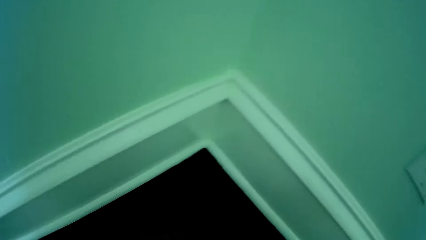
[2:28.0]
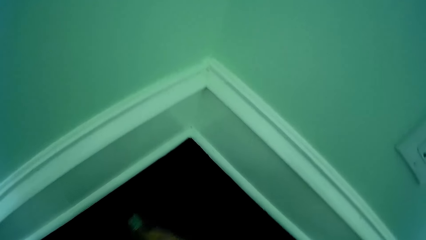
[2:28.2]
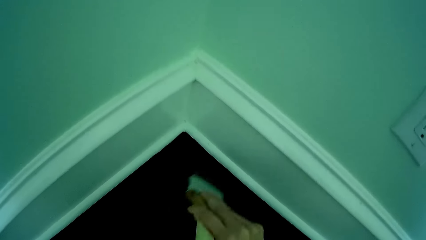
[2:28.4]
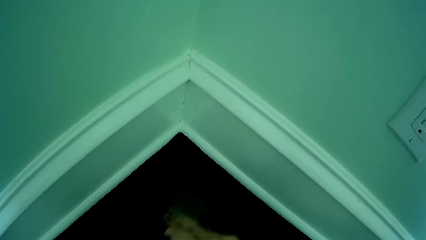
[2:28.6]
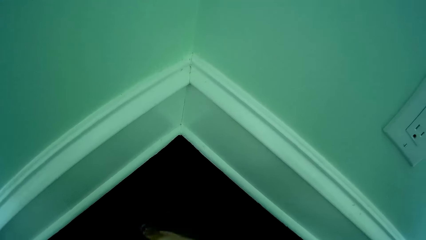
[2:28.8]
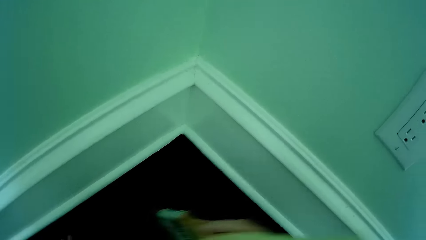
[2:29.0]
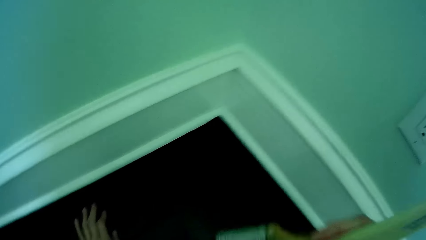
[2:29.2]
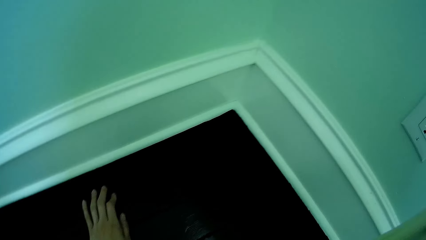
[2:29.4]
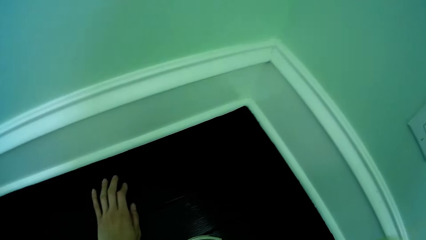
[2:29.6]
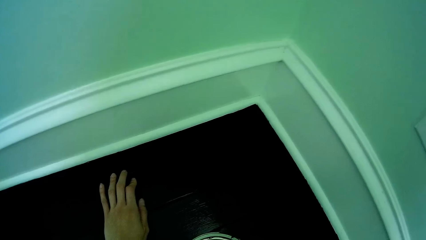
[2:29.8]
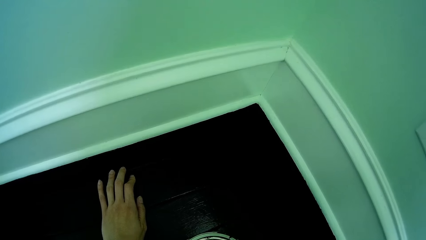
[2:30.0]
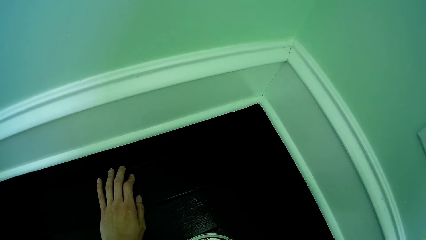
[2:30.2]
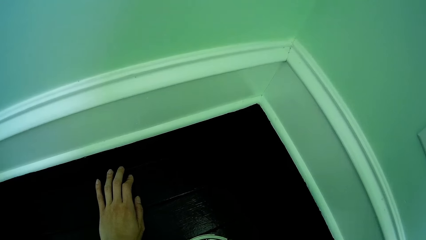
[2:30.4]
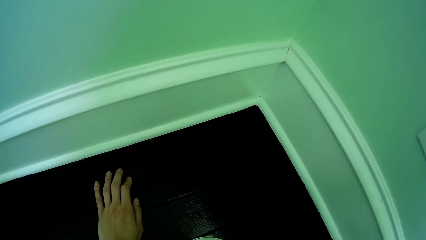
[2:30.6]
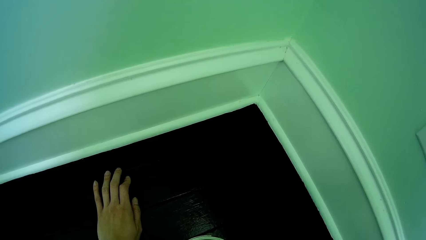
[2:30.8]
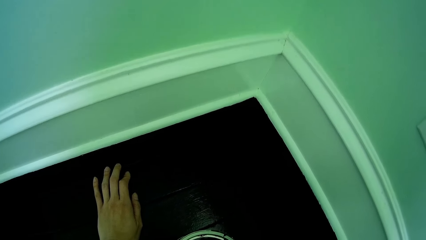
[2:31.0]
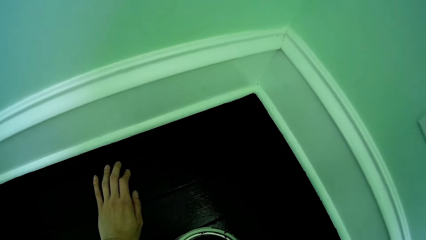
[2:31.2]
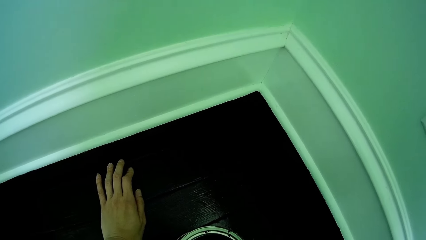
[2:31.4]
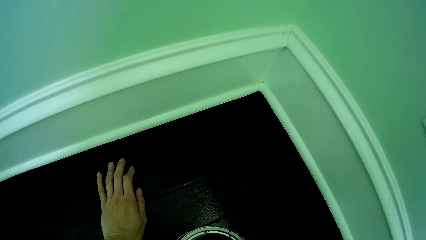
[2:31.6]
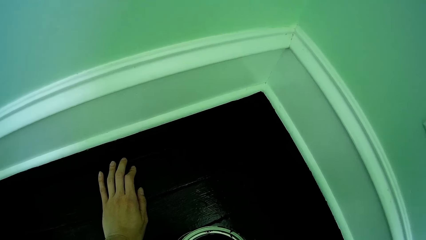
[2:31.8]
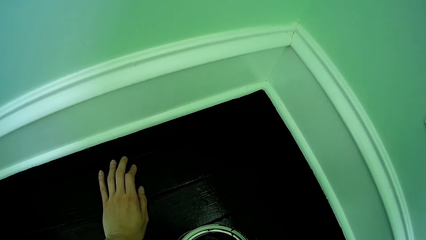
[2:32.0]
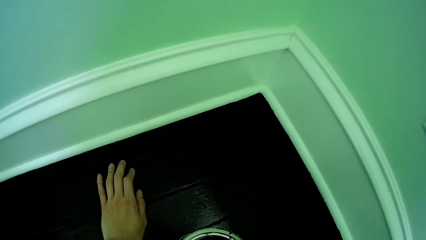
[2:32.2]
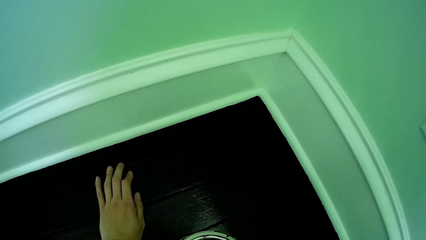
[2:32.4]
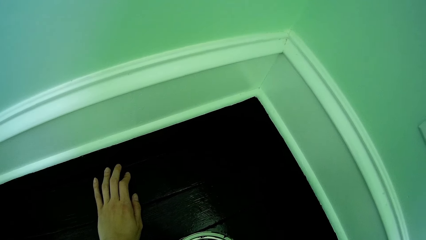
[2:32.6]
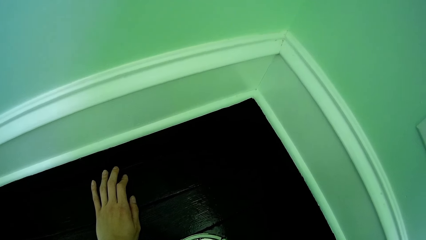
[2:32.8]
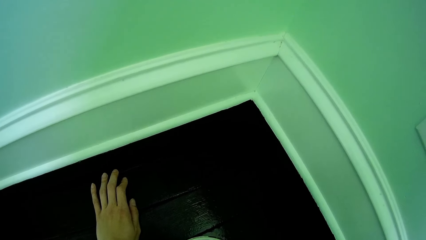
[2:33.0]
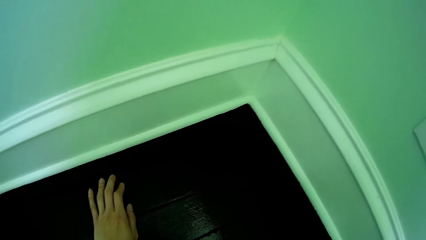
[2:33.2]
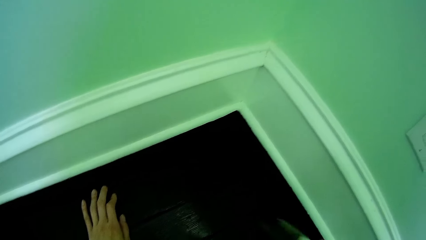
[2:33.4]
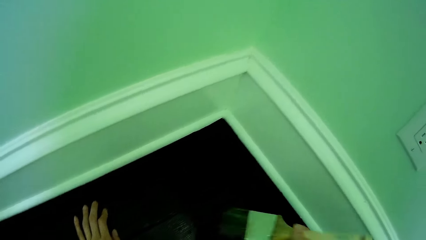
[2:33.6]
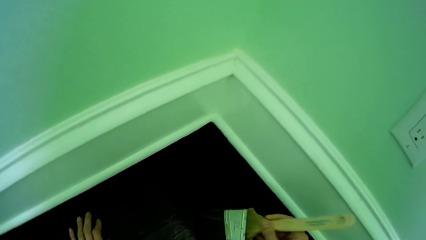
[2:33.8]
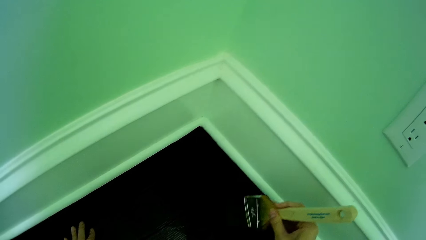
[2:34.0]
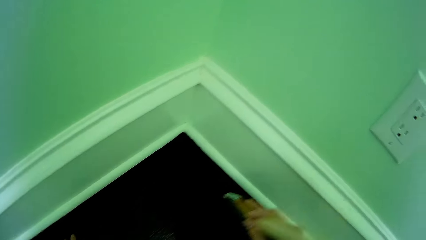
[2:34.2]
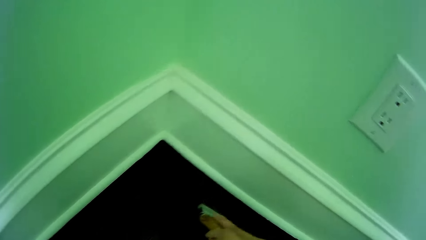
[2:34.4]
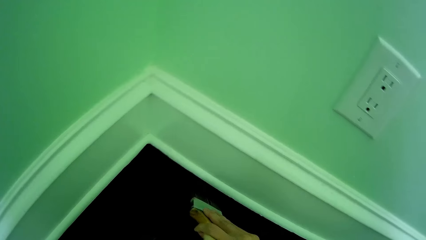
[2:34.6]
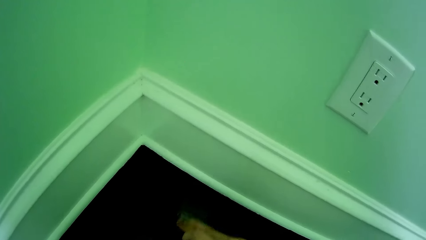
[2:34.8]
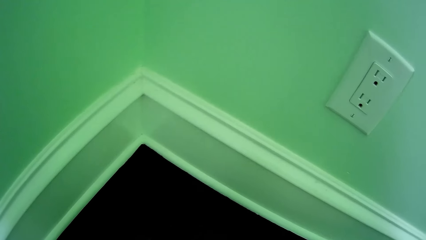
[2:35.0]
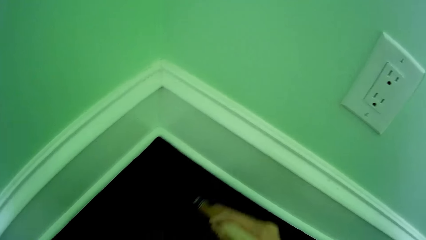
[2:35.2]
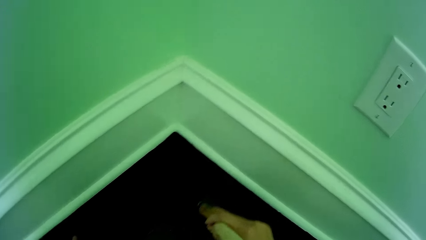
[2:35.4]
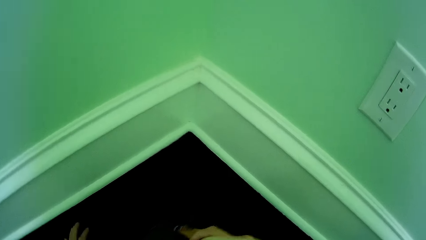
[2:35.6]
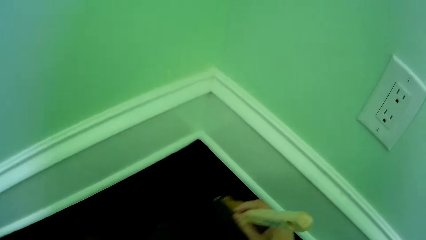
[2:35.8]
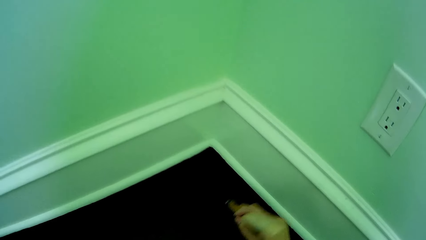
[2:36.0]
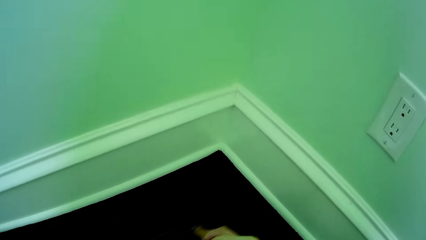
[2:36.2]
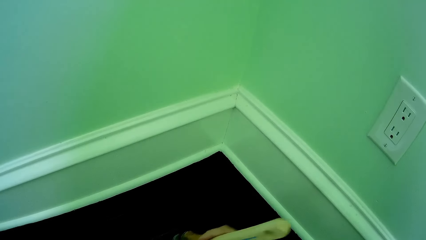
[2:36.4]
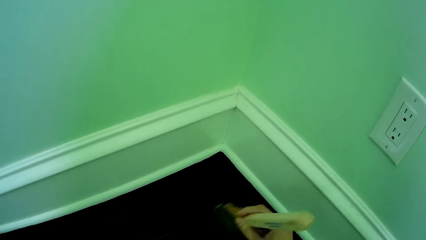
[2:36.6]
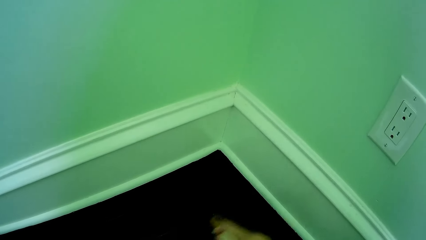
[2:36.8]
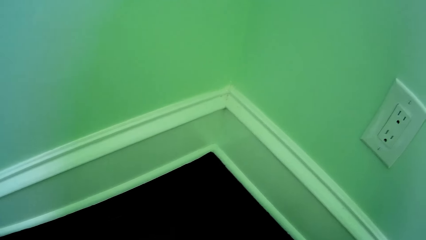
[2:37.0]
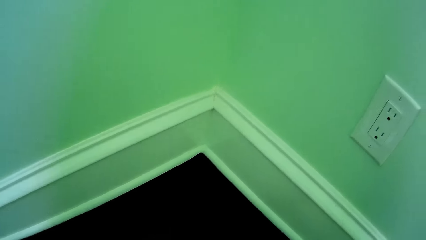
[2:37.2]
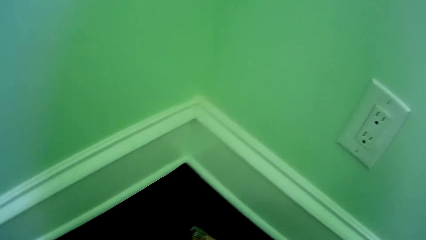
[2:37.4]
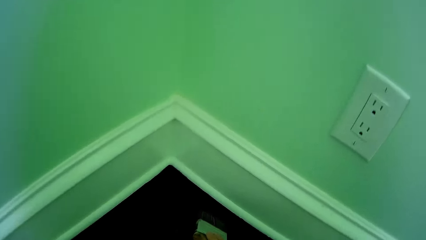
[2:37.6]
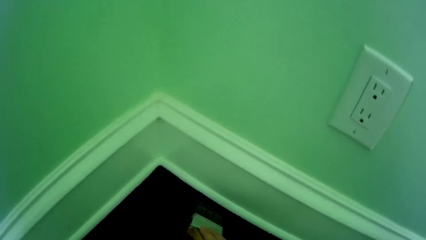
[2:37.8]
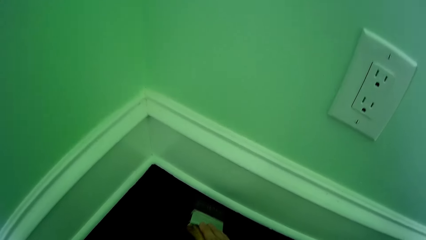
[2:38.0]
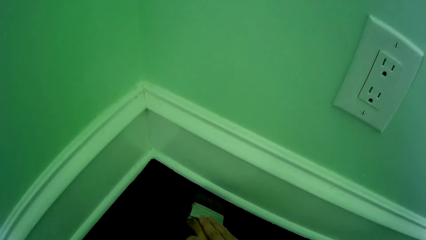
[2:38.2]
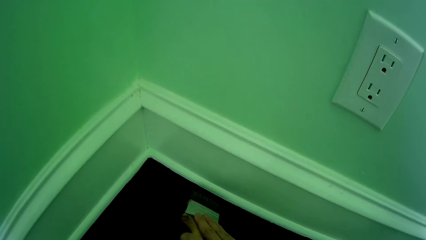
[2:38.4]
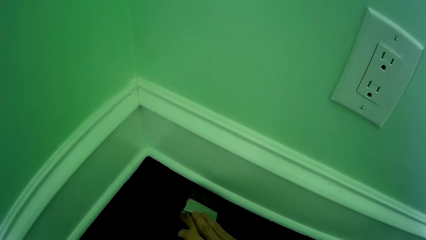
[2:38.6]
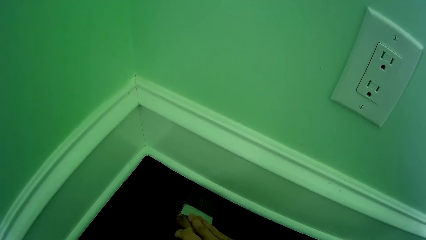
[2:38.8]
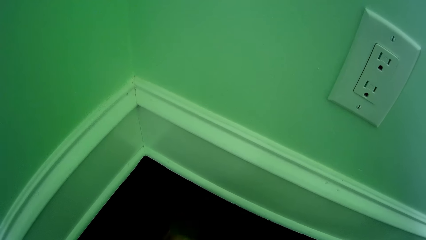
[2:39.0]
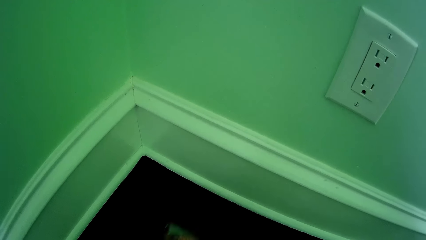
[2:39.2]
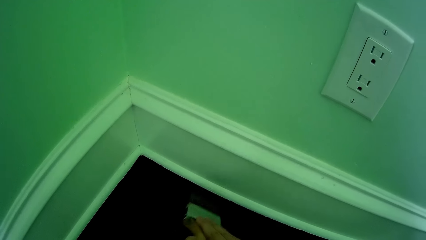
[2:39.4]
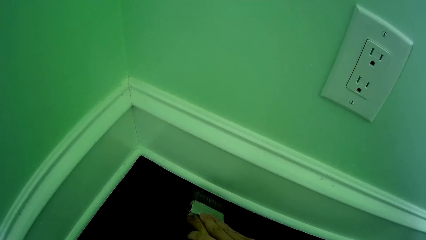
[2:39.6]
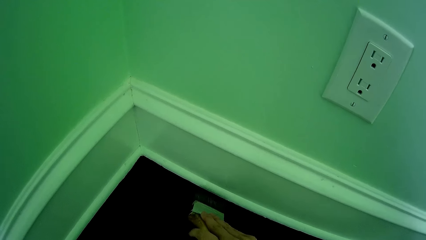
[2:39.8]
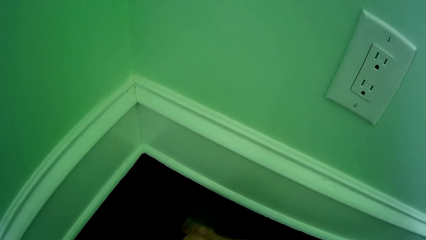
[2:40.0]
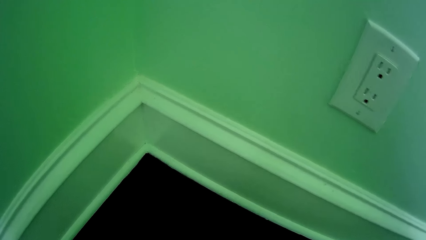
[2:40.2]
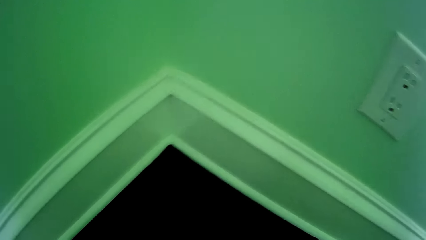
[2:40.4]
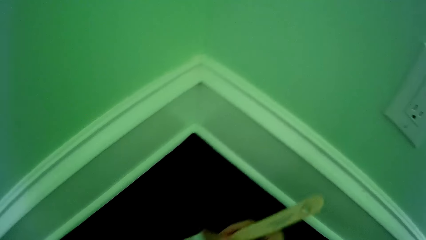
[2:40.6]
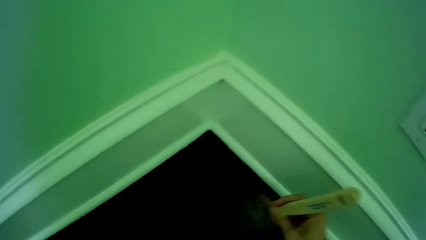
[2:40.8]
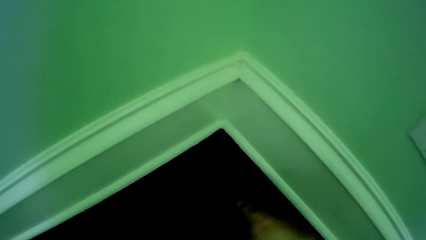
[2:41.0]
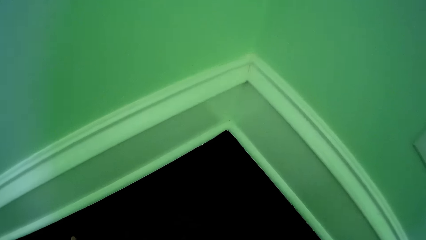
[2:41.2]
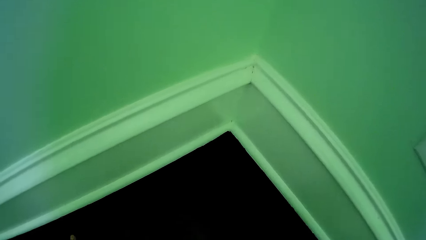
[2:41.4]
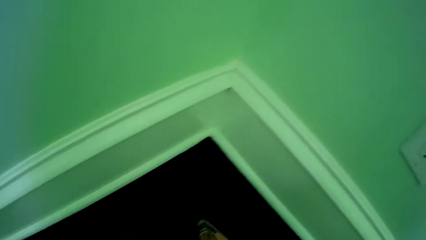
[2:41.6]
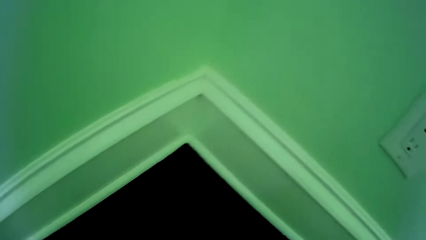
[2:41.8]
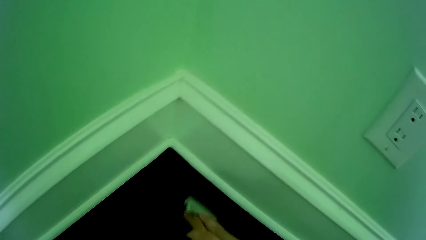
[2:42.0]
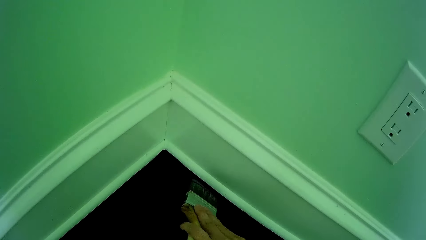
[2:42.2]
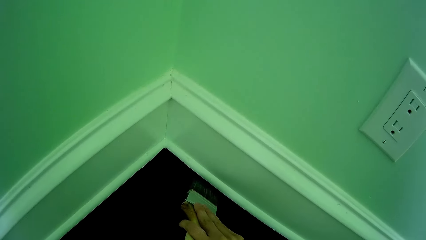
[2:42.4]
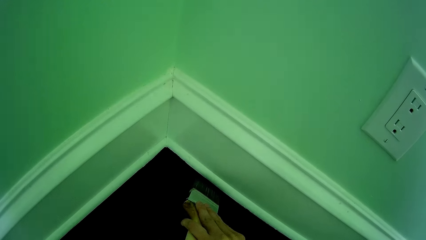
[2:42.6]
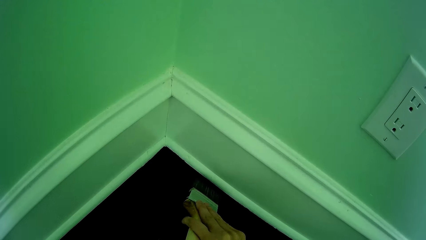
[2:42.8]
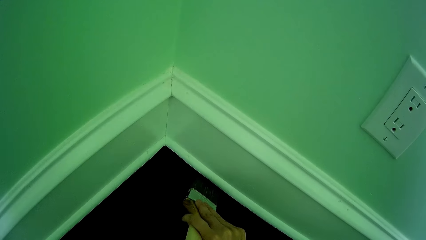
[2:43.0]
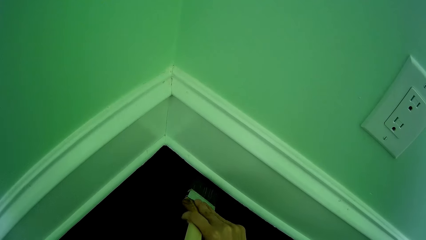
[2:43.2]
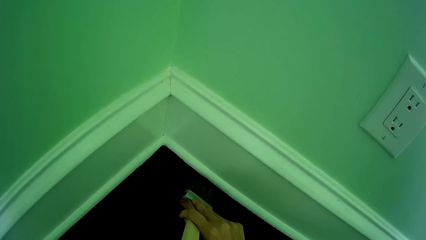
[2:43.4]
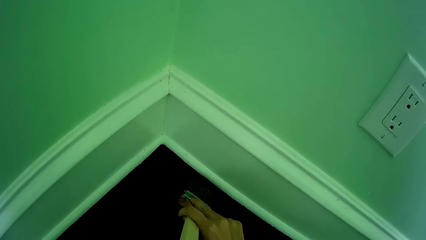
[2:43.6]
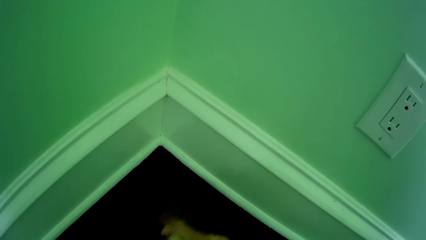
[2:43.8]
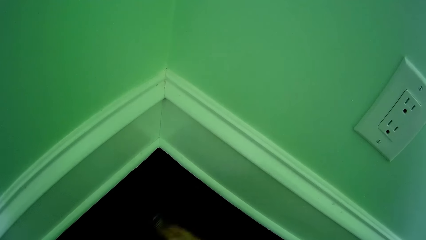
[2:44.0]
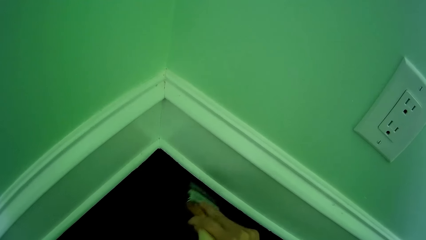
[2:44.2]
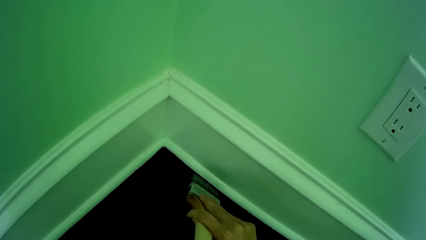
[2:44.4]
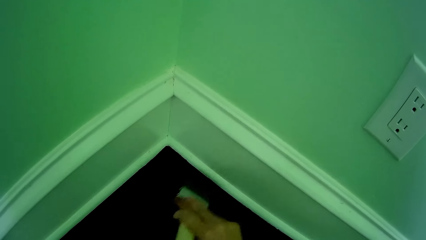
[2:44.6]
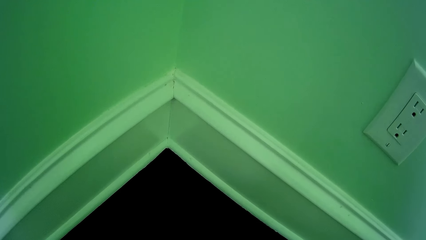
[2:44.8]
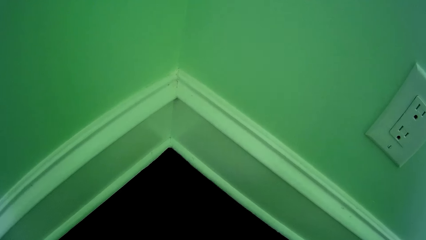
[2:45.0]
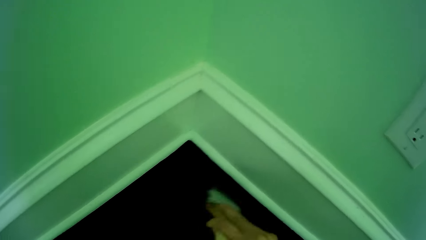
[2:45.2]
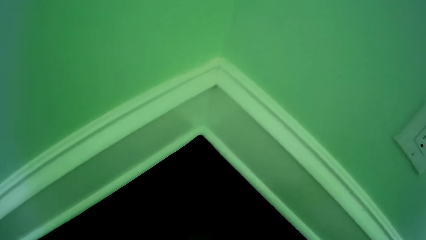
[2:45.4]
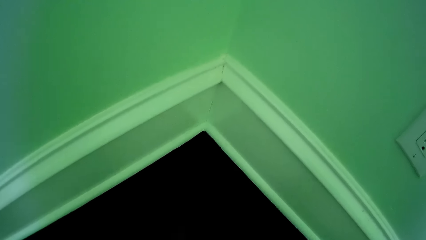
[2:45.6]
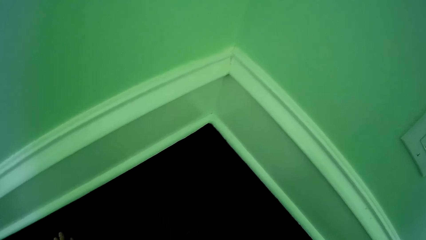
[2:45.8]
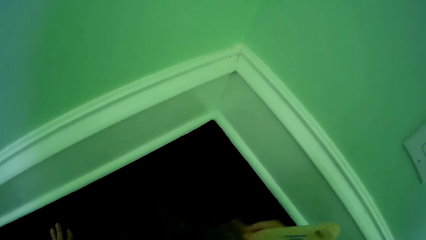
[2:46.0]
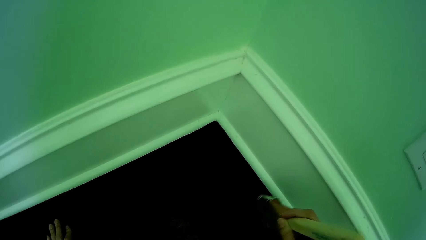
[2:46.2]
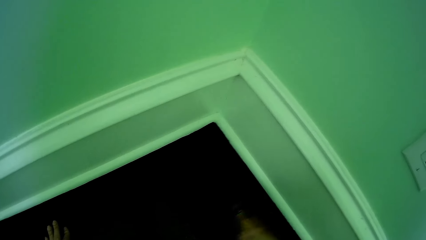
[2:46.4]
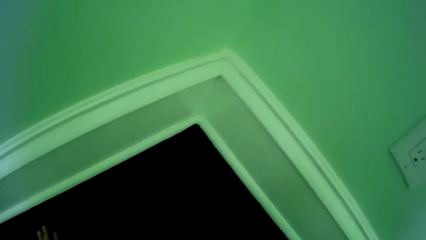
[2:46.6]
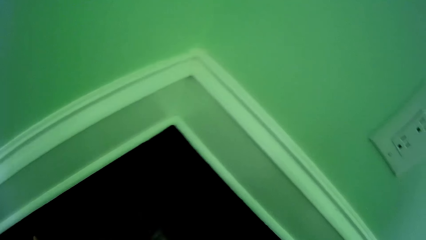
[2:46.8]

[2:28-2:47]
The camera wearer dips the paintbrush into the paint. He places his left hand on the floor. He removes the paintbrush from the paint. He paints the floor with the brush in his right hand.
